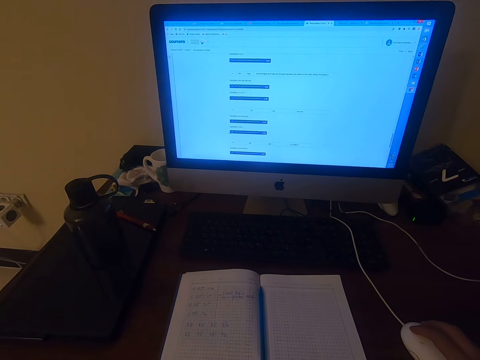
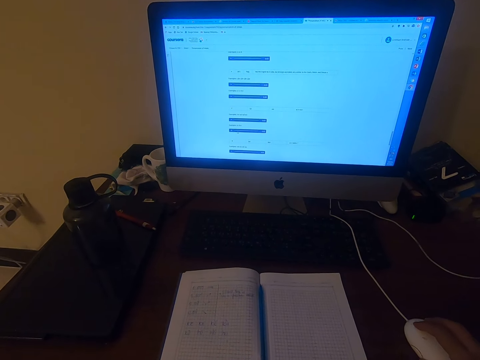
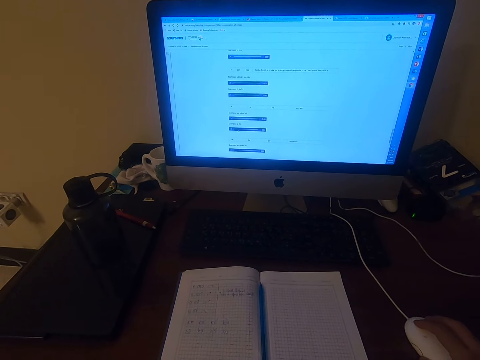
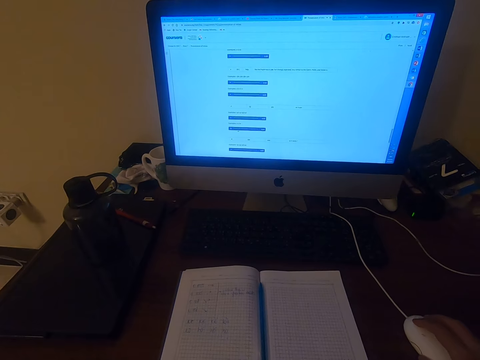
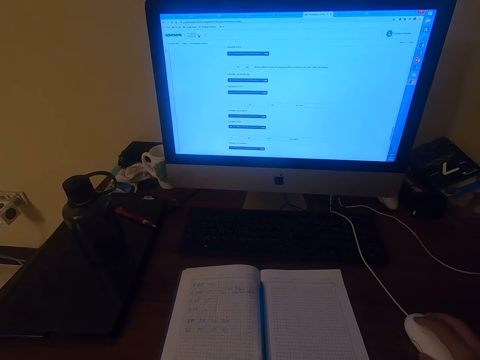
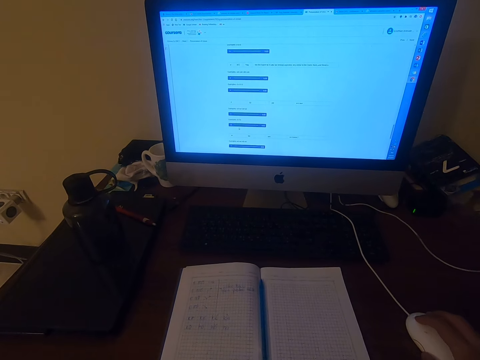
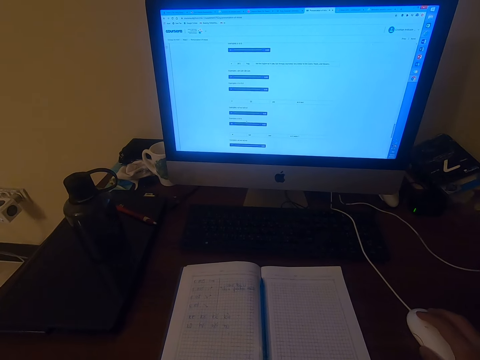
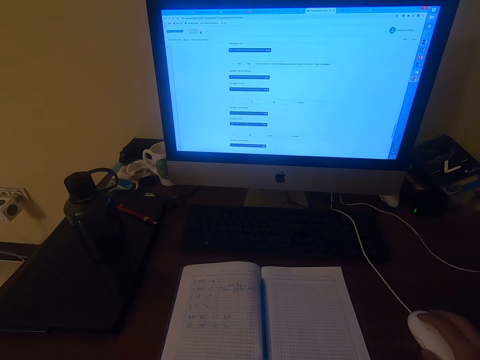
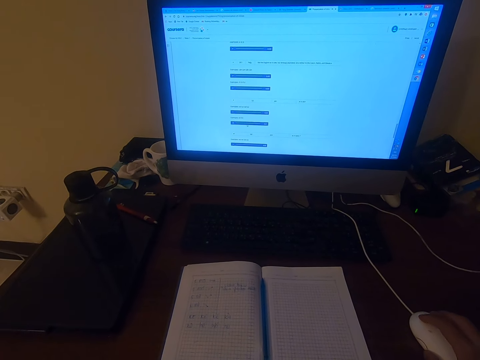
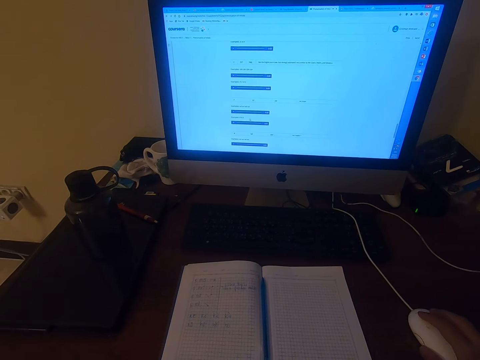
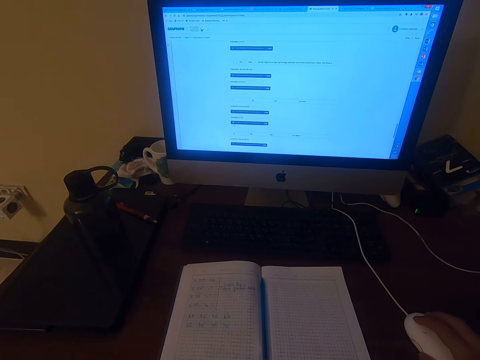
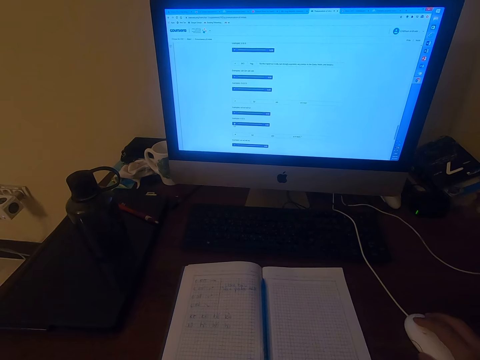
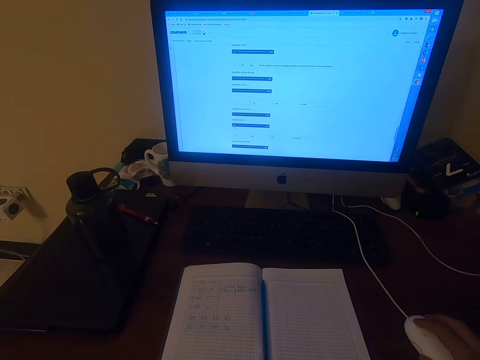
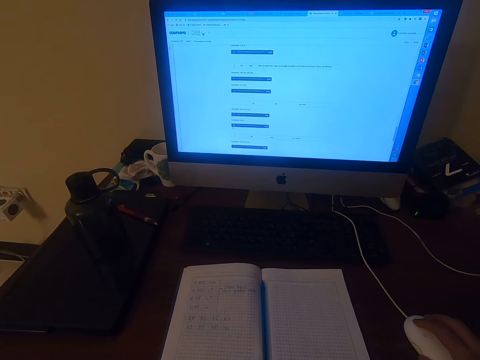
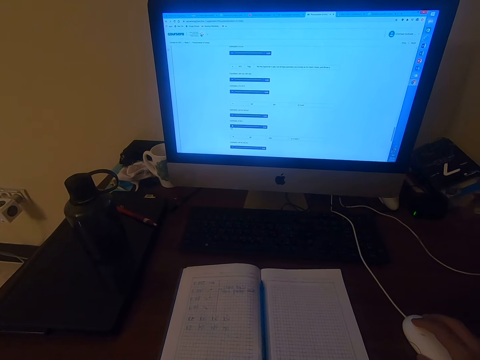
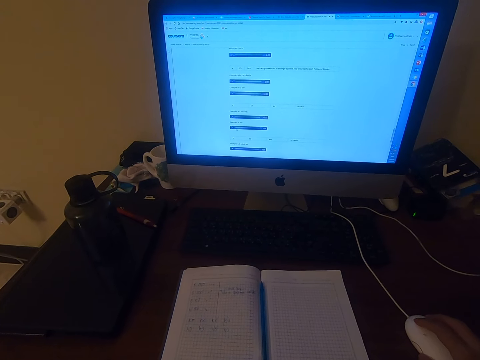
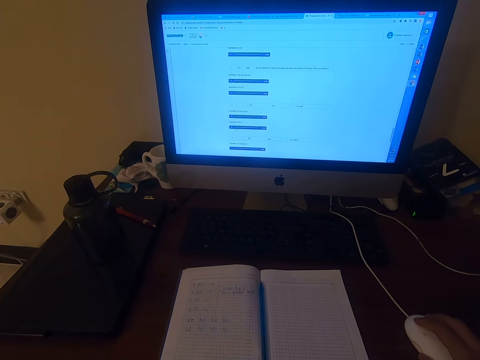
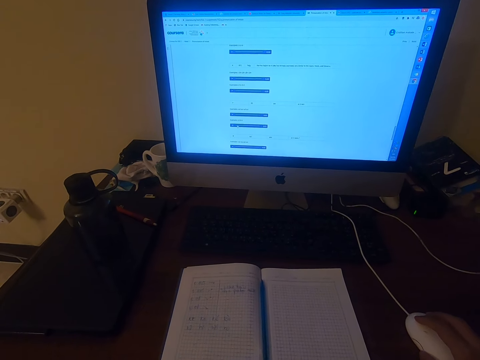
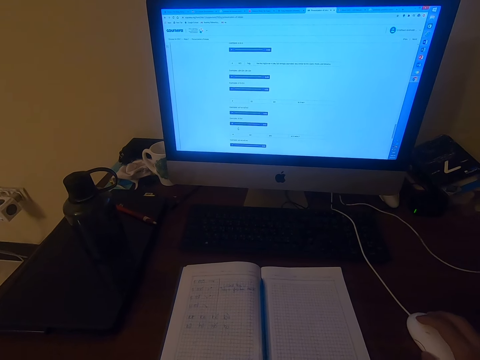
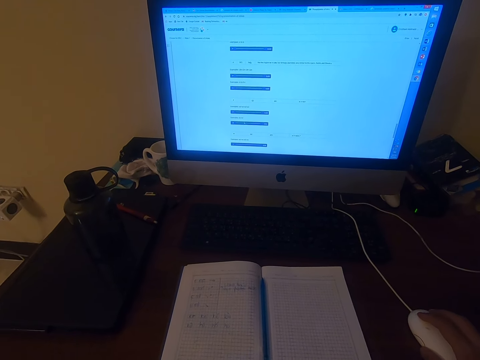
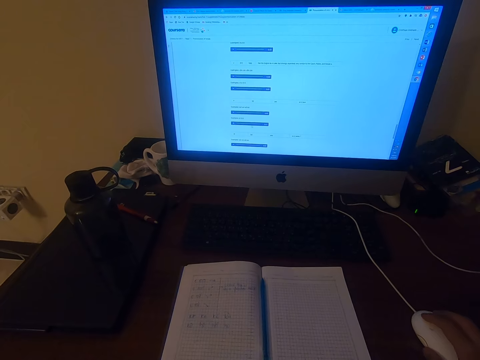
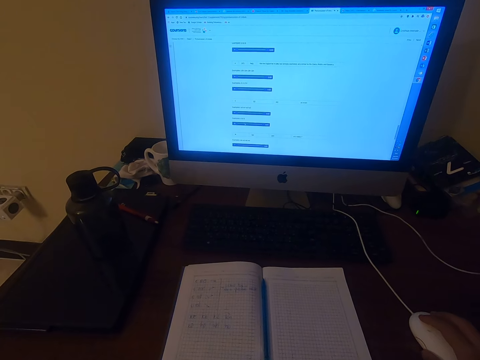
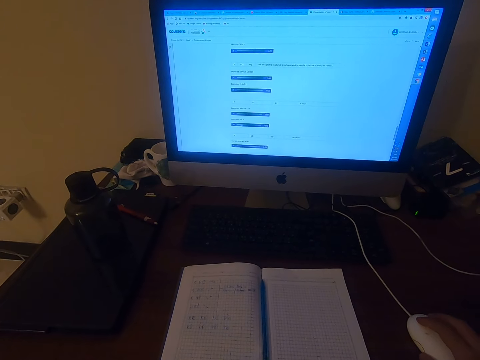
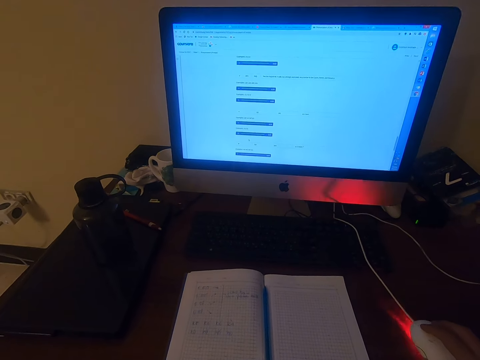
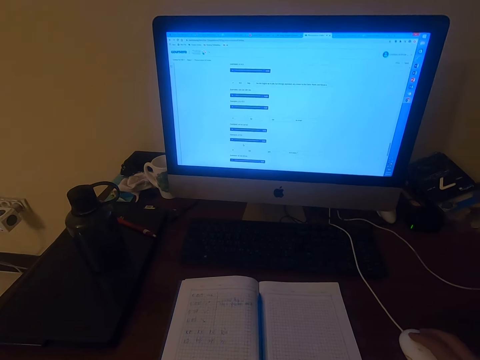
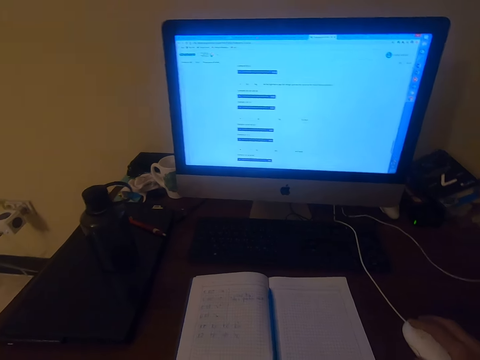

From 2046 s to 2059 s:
The camera wearer reads on a computer. They operate the computer.

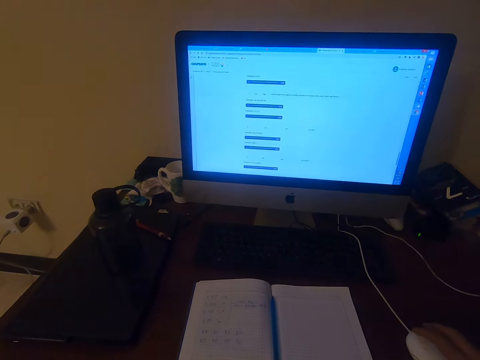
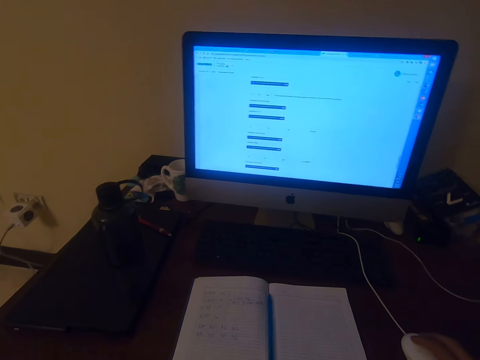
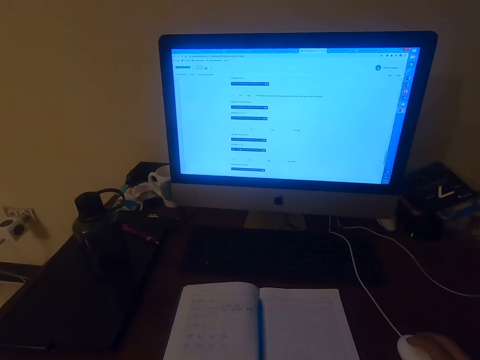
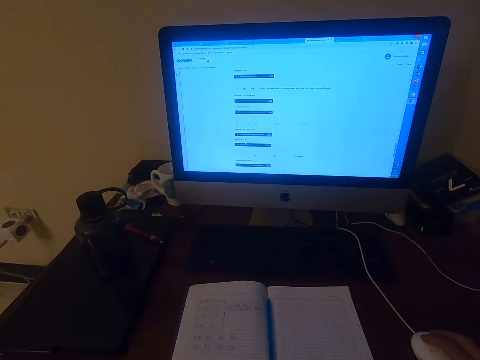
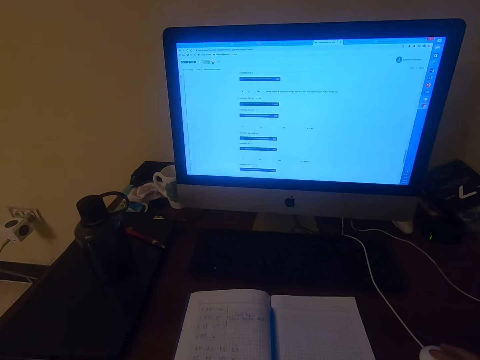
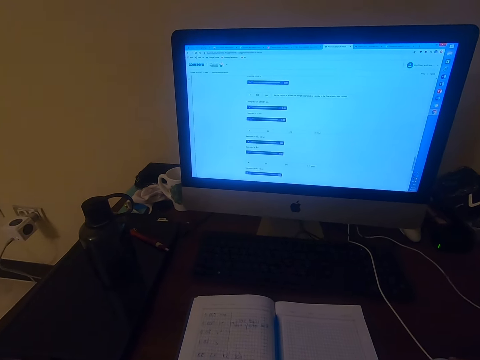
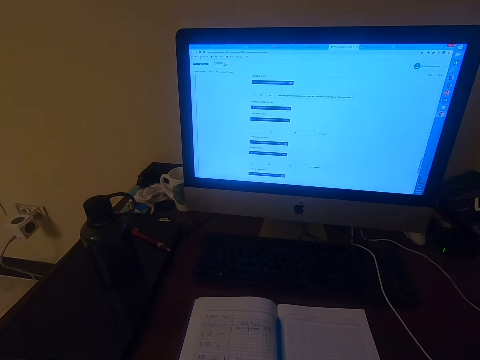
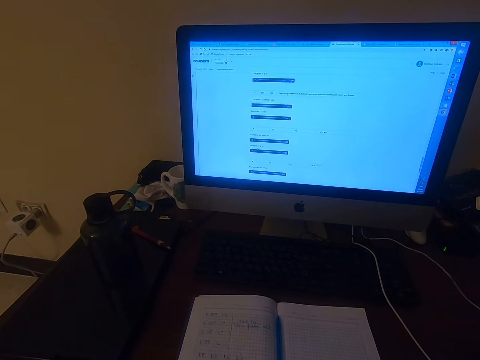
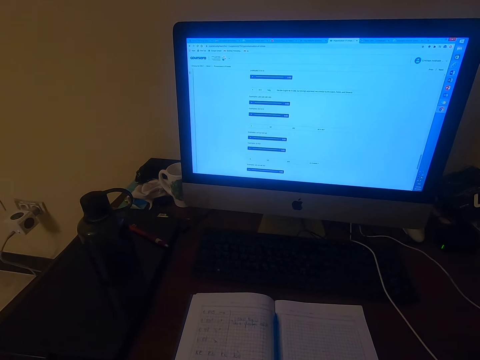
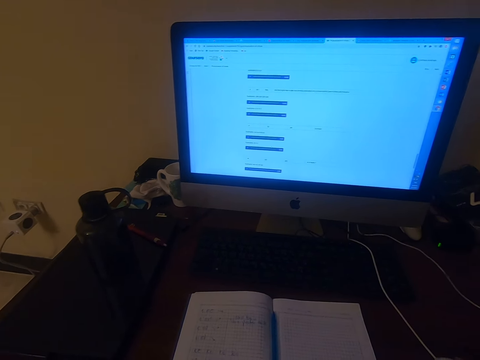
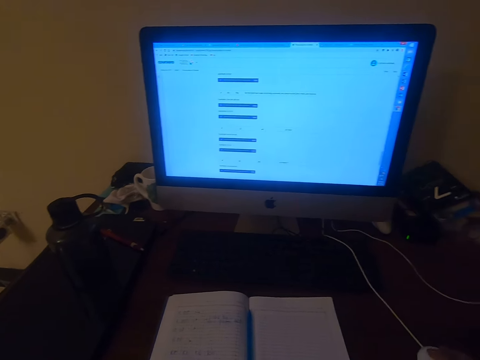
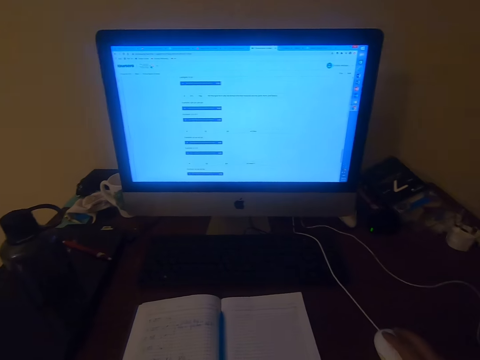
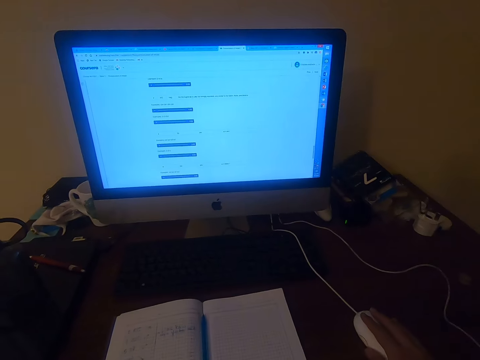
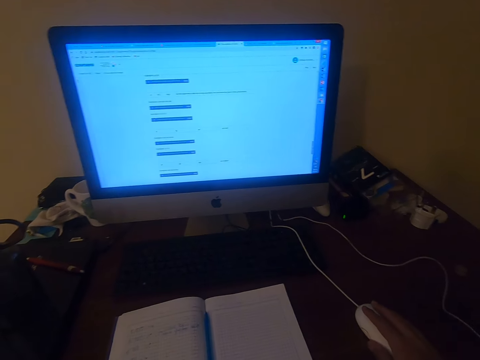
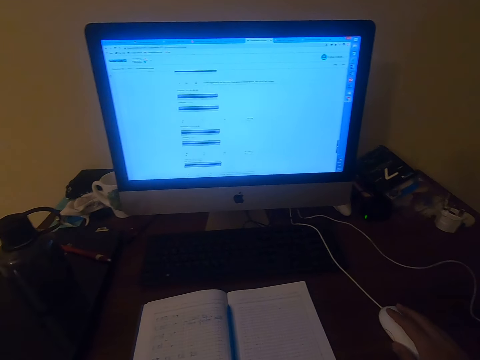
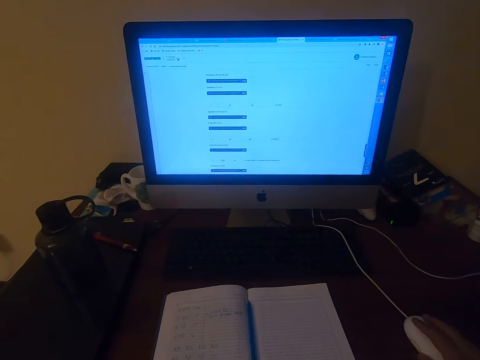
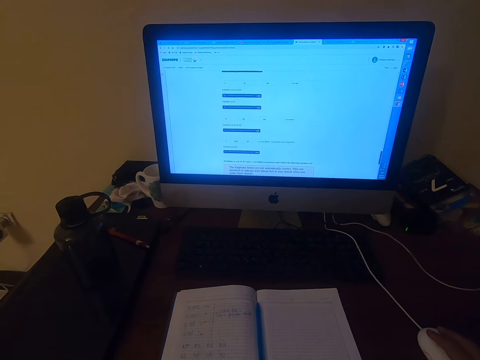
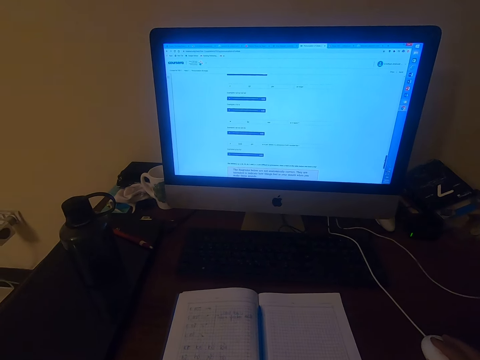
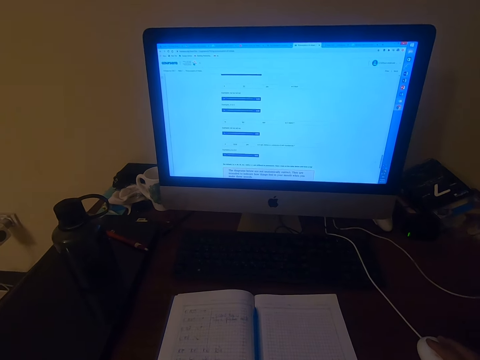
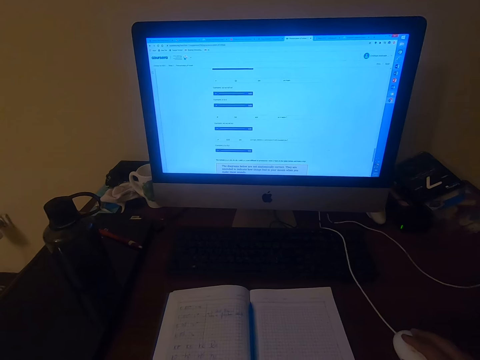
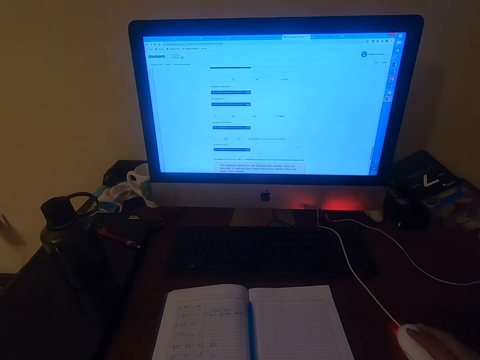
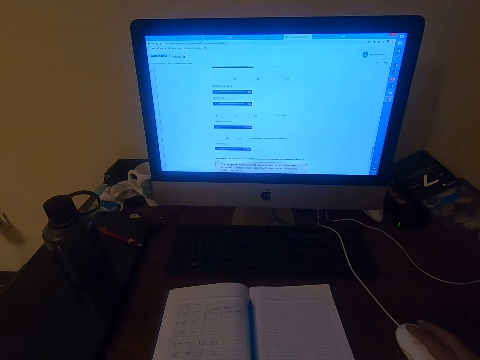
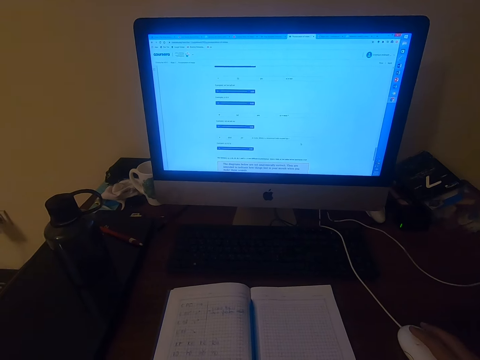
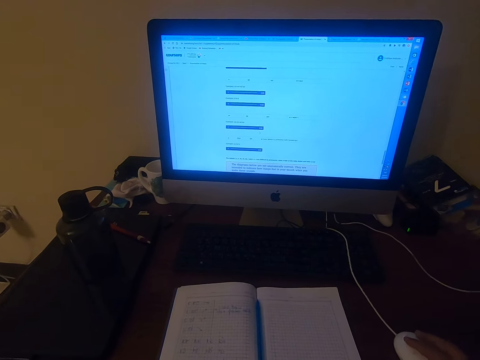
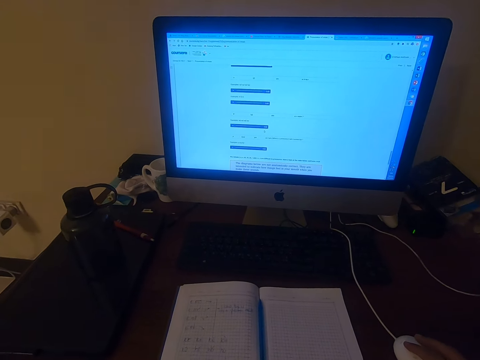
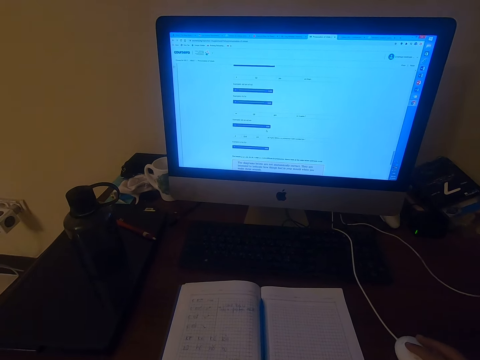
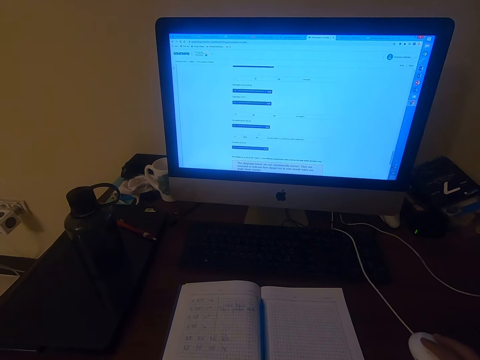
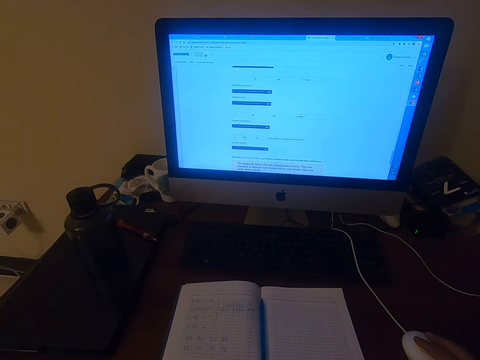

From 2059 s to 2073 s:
The camera wearer talks.
